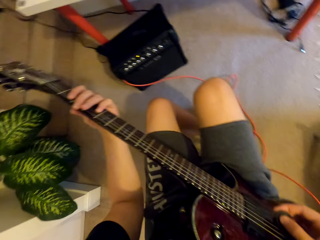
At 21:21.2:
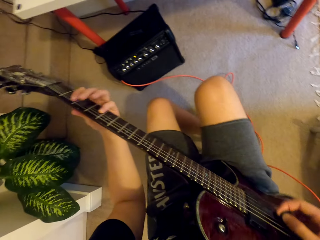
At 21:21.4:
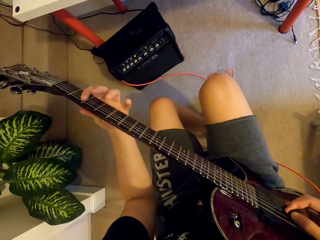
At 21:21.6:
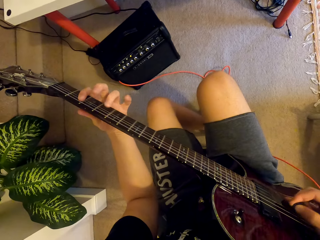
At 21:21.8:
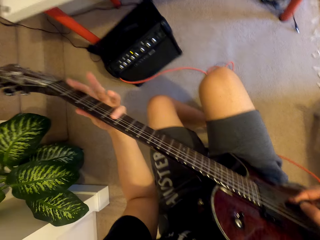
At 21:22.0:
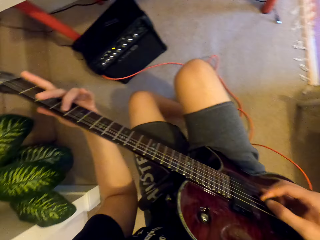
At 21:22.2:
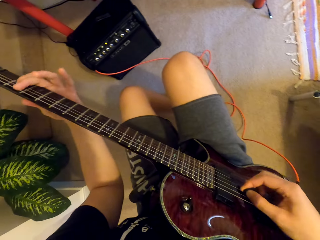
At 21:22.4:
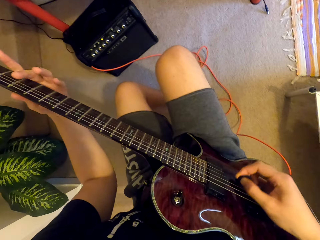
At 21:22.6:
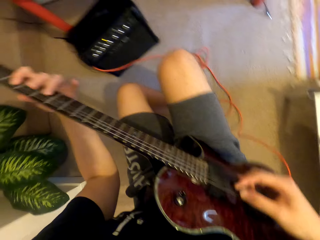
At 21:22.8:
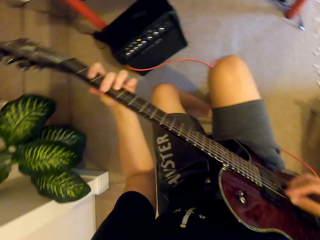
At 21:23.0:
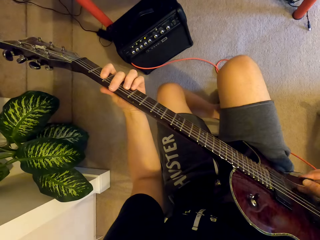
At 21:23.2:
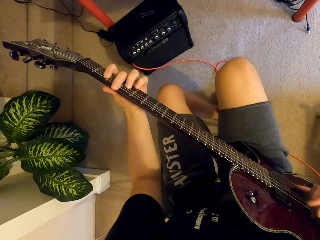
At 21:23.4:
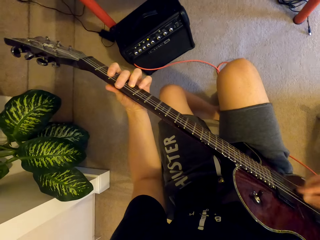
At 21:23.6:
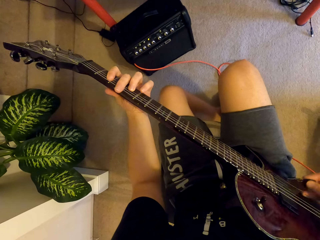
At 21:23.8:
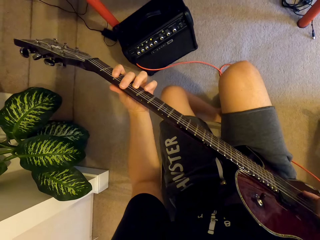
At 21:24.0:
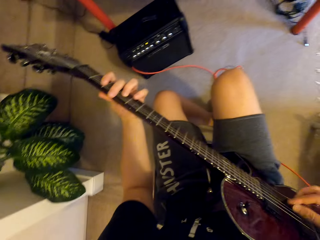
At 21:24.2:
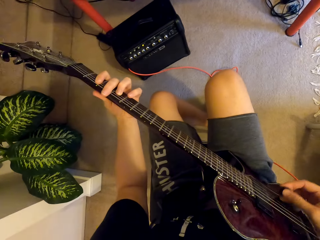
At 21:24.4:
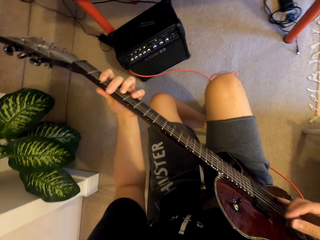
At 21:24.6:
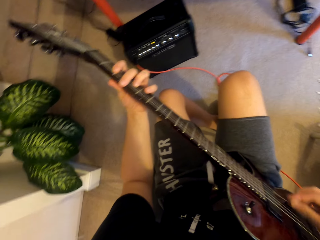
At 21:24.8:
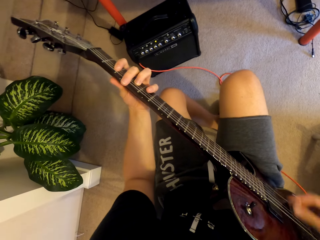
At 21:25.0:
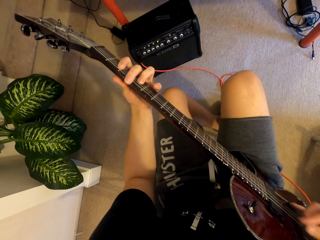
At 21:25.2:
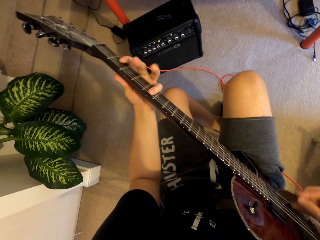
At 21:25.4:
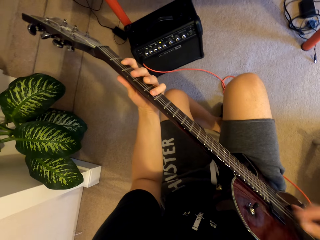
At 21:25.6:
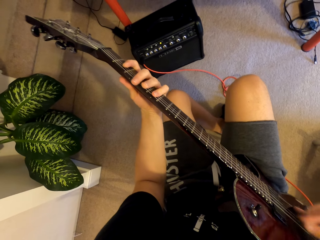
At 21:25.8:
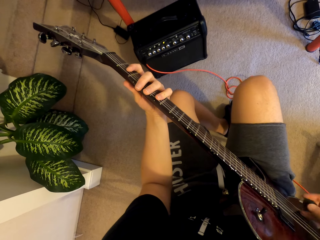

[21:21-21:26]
The camera wearer plays a guitar with both hands.

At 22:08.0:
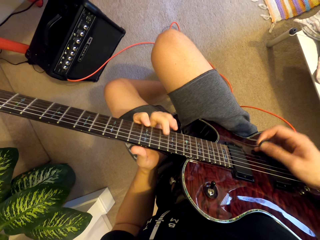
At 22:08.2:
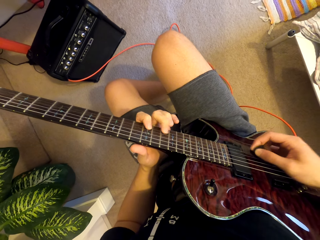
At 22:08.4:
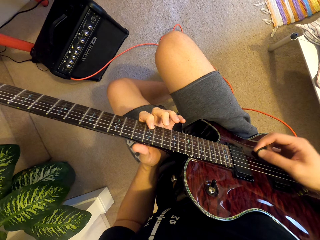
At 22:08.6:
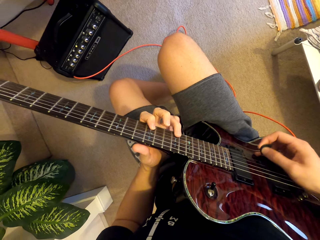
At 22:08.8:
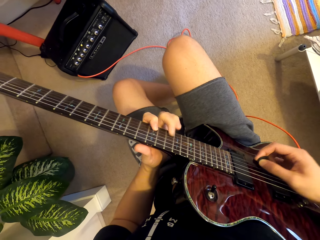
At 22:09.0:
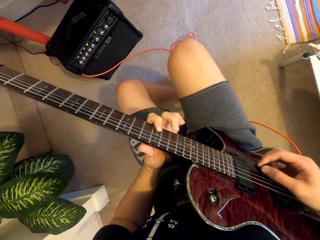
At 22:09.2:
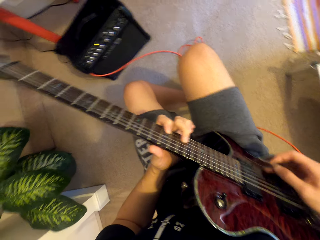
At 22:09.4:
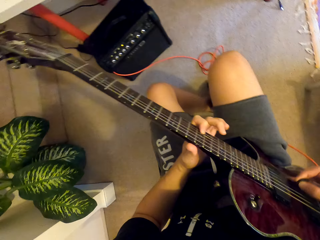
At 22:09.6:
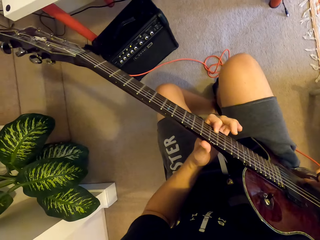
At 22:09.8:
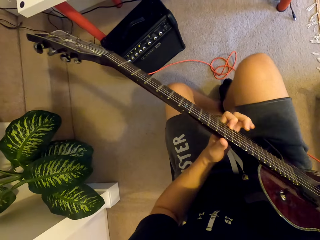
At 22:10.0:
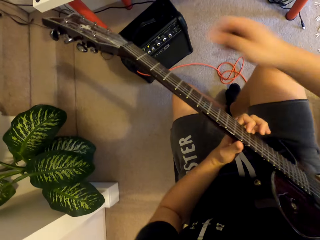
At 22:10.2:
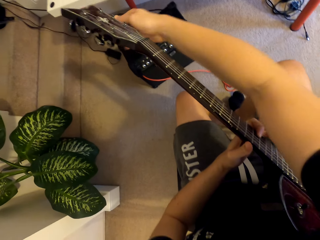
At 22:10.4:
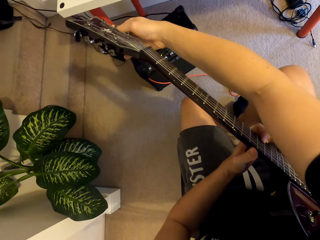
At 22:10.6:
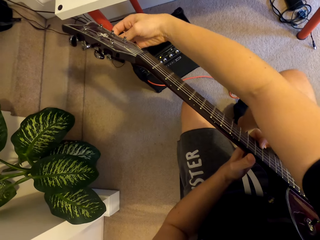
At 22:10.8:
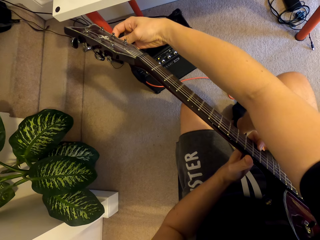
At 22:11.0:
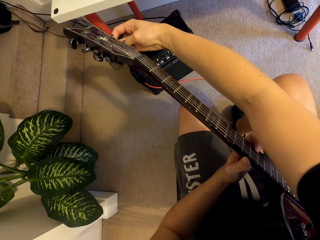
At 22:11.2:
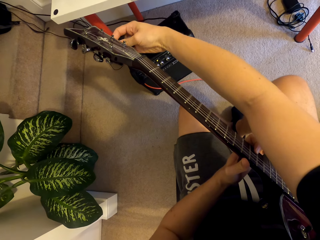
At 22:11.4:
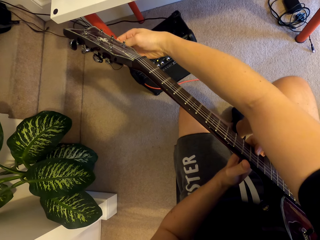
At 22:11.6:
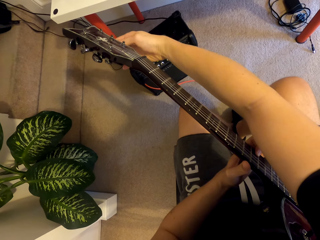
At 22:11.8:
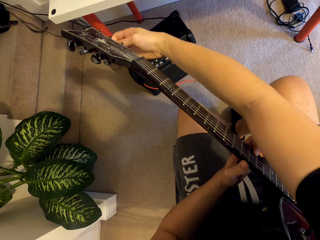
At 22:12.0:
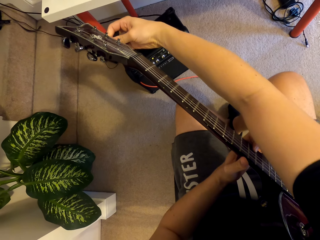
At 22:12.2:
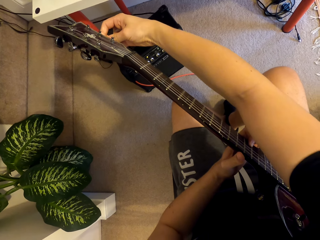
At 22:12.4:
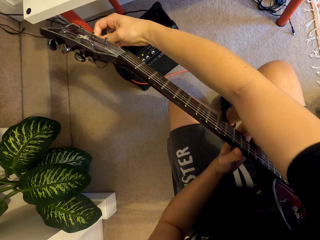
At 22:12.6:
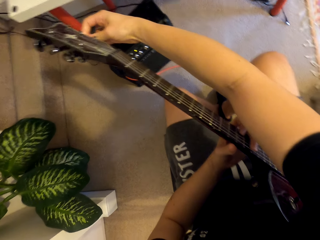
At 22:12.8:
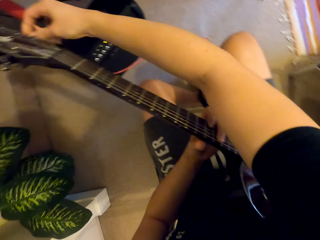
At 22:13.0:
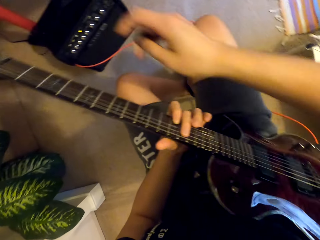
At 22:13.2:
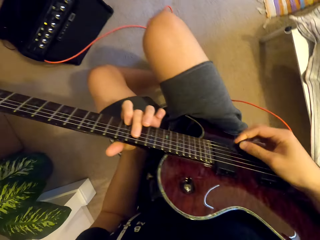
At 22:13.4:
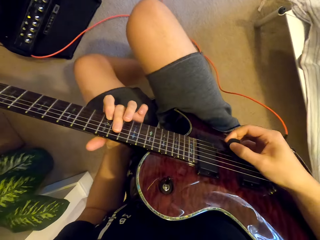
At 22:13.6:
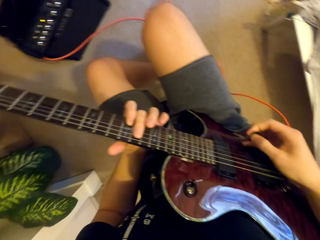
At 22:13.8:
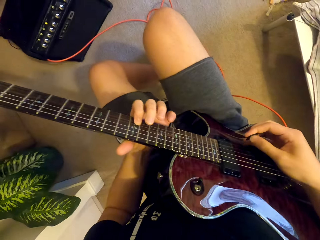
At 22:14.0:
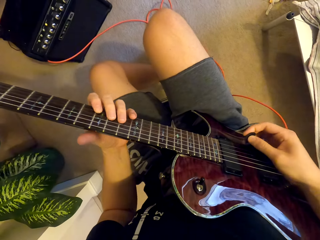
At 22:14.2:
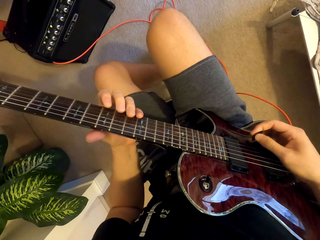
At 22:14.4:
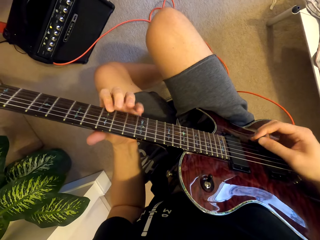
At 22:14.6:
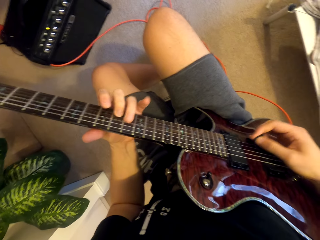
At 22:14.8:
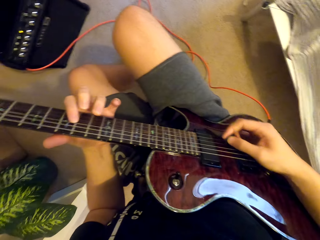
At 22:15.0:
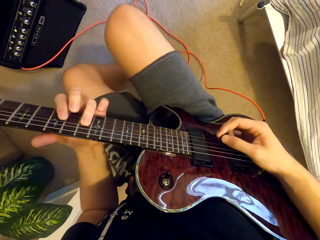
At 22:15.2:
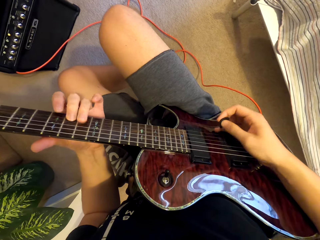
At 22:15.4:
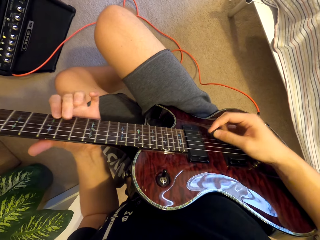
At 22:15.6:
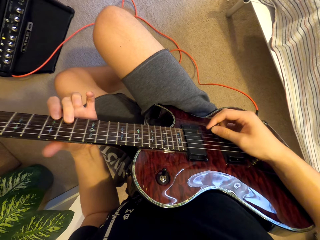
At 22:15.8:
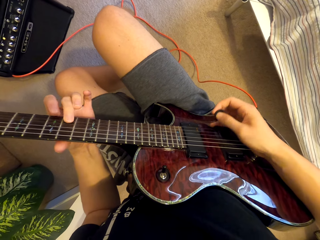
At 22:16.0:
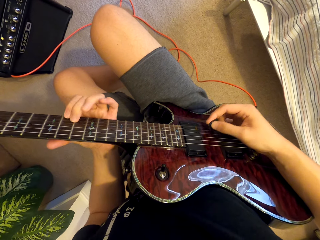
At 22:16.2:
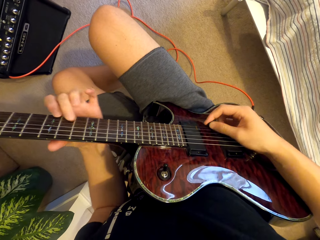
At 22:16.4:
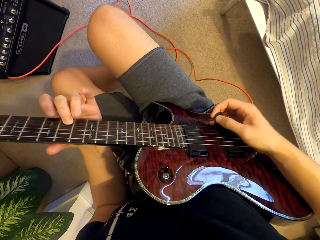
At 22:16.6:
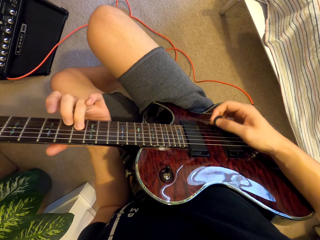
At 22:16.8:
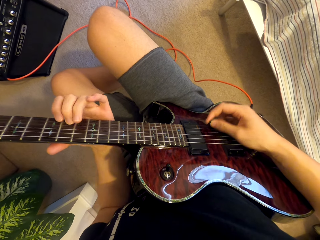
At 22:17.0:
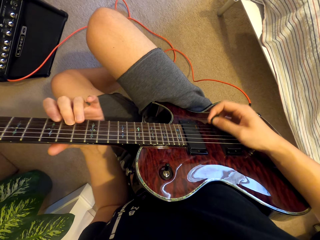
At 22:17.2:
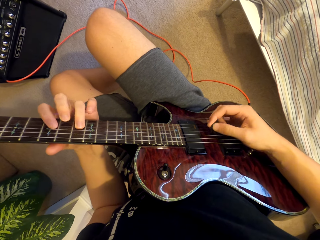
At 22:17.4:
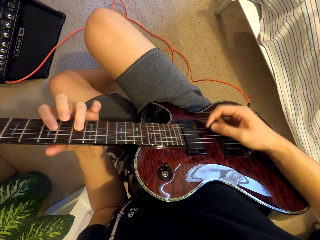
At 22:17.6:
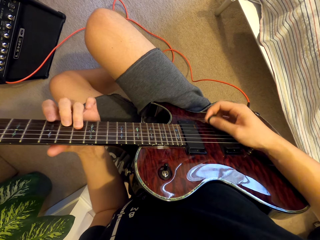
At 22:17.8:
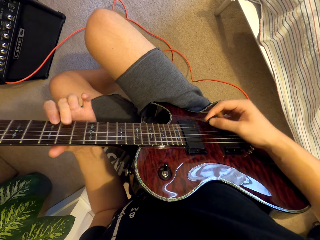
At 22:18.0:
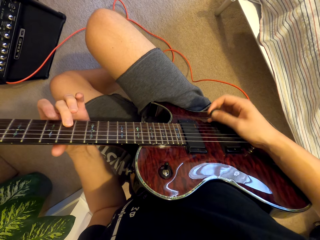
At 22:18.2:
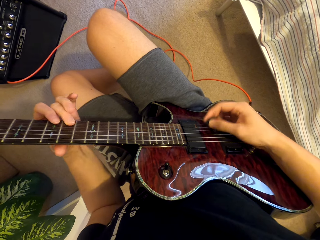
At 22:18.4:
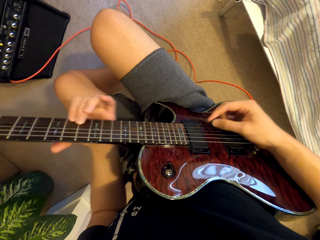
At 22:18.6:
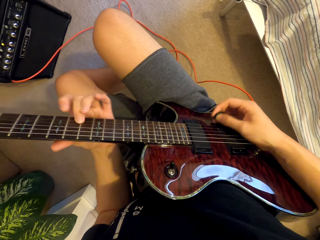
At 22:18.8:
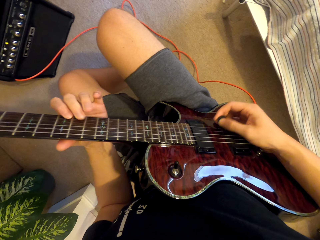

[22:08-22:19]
The camera wearer stops. He pulls his hand off the guitar. He rotates the tuning peg. He plays the guitar with both hands.

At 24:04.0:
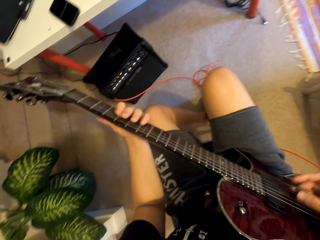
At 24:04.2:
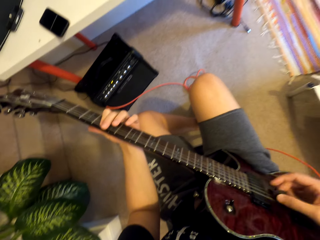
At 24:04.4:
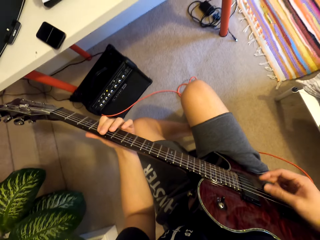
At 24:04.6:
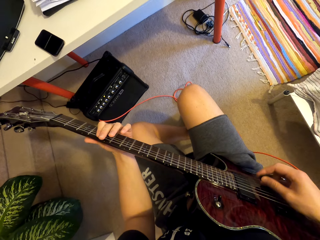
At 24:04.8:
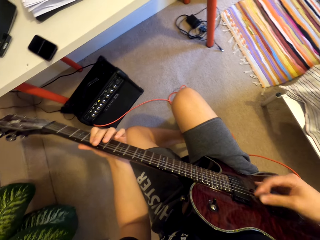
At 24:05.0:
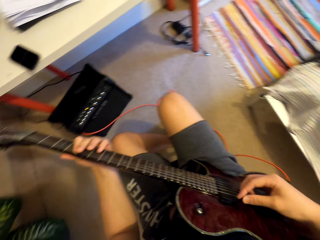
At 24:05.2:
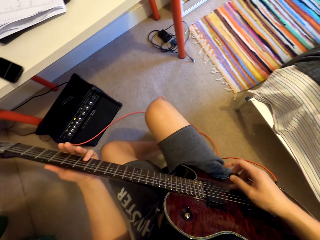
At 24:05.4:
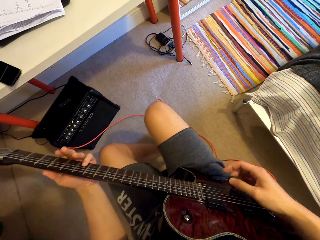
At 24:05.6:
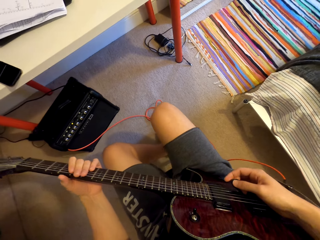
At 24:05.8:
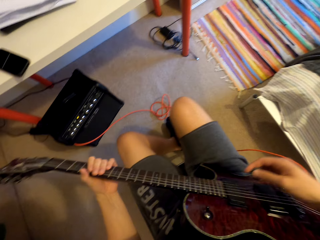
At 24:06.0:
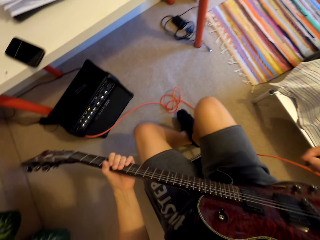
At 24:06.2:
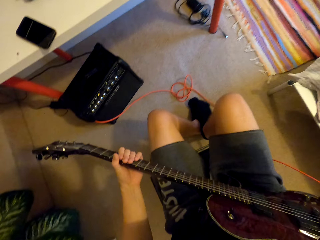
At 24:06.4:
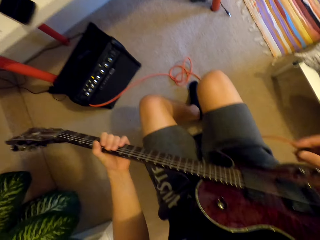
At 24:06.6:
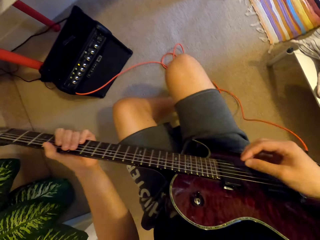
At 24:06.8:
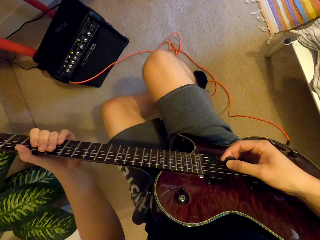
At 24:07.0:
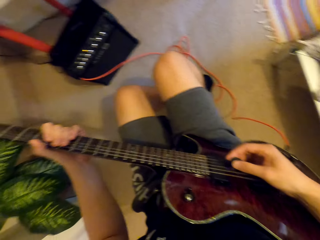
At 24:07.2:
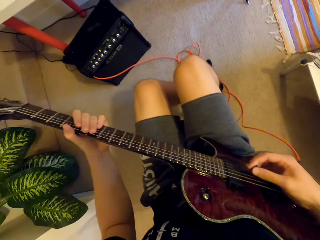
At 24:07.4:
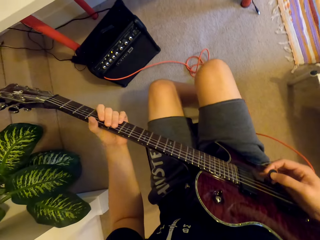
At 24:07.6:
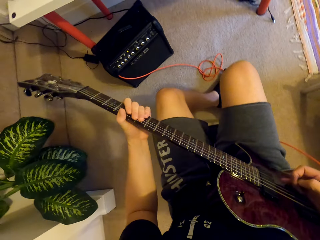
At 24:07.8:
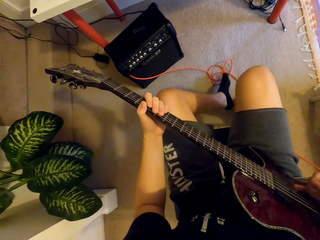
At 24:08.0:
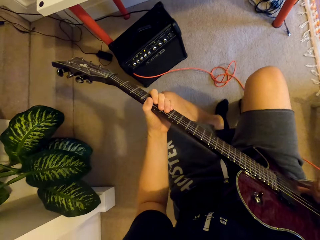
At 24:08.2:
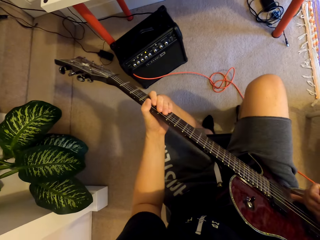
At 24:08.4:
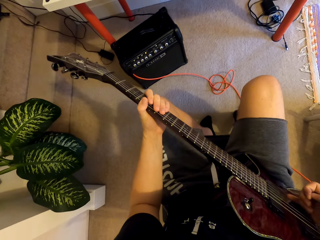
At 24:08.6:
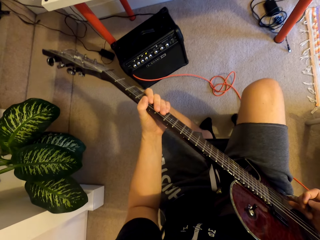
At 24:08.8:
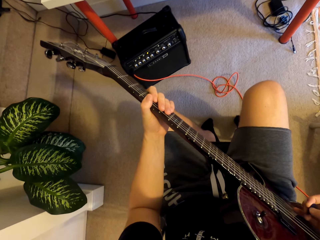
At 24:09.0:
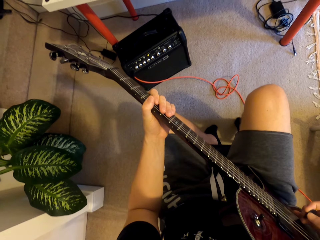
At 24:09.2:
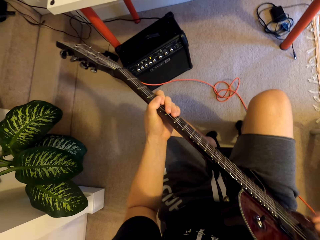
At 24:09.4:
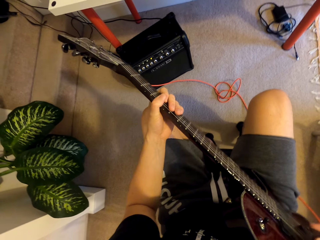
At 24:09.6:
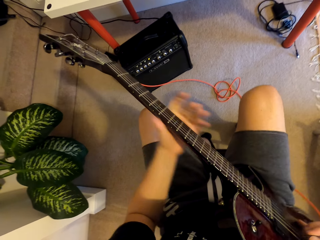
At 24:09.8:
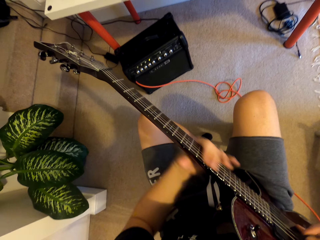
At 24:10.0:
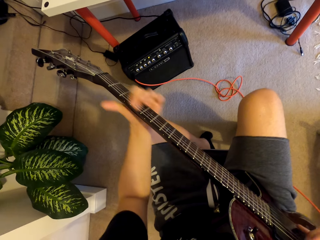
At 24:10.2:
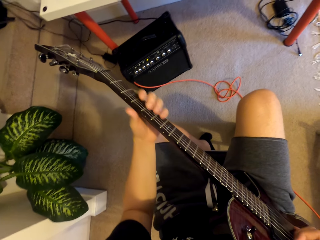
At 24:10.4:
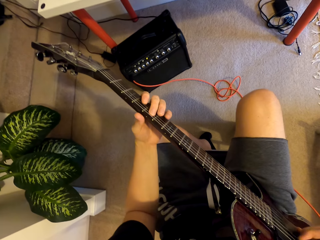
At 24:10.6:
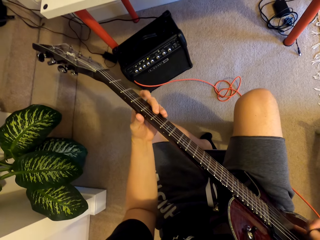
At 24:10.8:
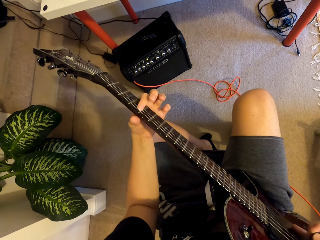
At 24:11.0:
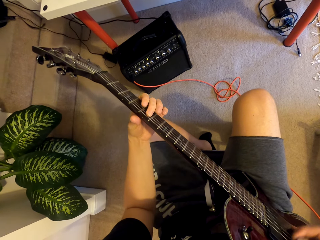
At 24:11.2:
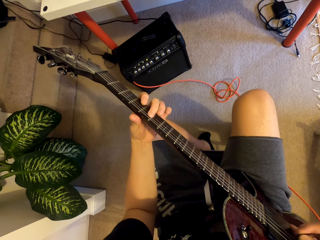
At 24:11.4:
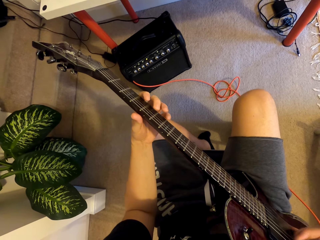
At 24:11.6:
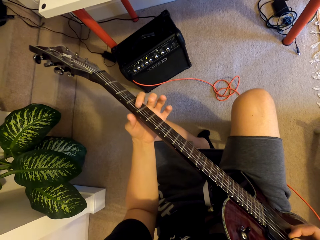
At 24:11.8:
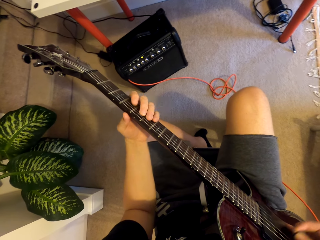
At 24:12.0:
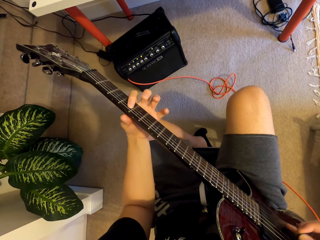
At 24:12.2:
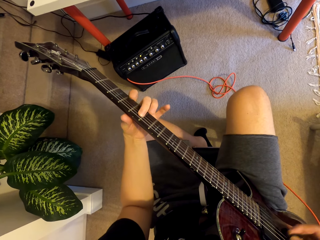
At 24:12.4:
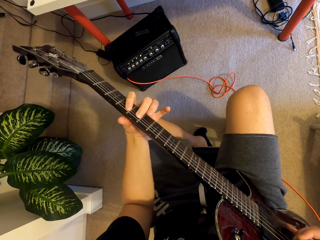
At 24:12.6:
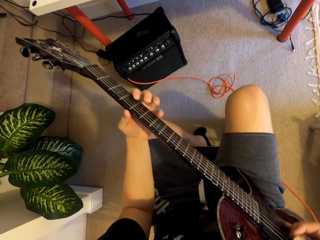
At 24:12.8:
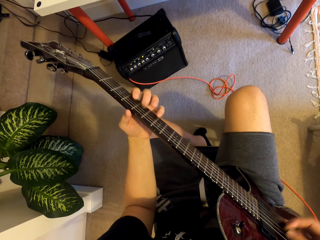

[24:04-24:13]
The camera wearer stops. He moves around. He pulls his leg. He plays a guitar with both hands.
